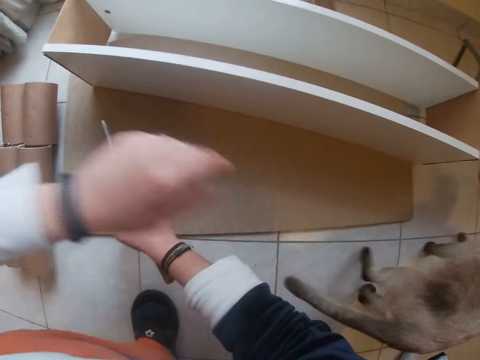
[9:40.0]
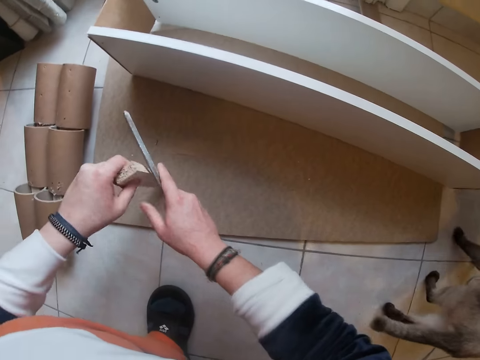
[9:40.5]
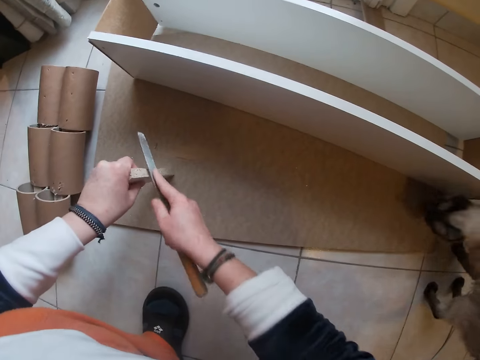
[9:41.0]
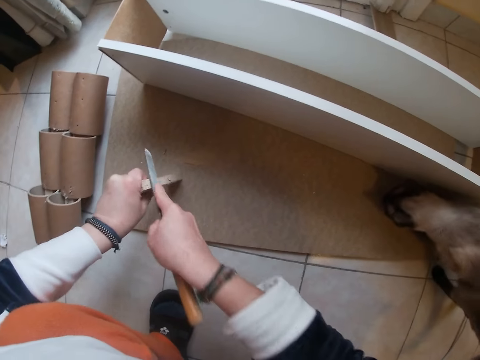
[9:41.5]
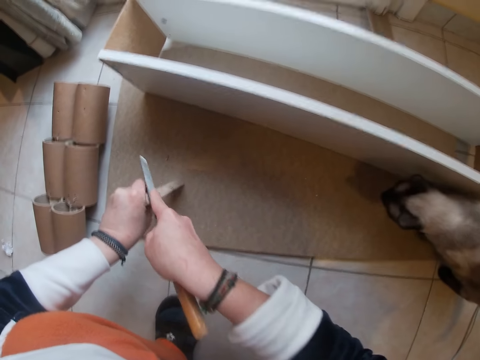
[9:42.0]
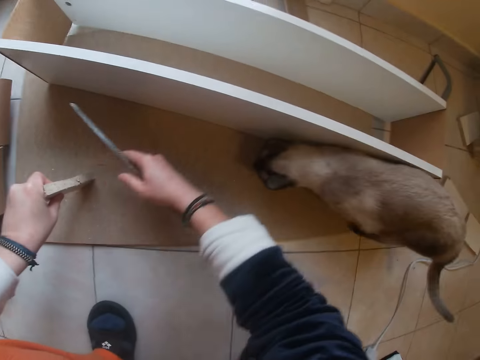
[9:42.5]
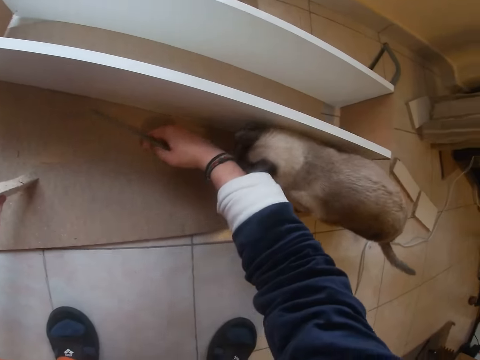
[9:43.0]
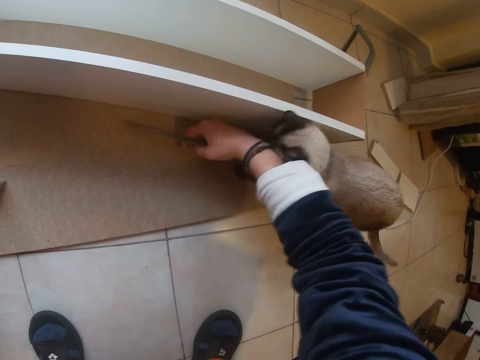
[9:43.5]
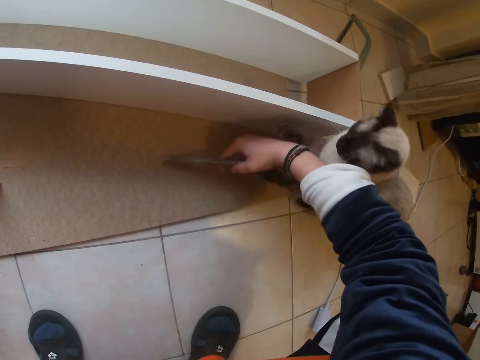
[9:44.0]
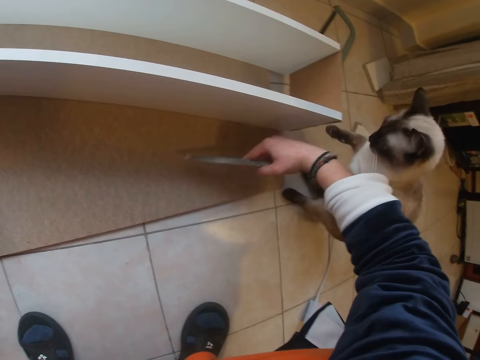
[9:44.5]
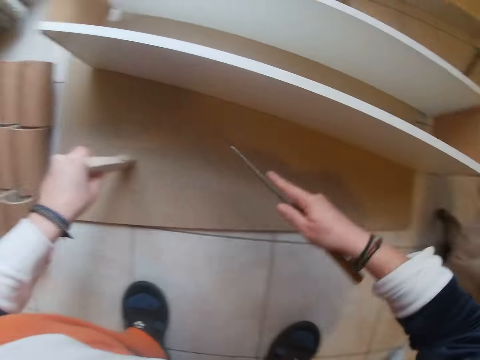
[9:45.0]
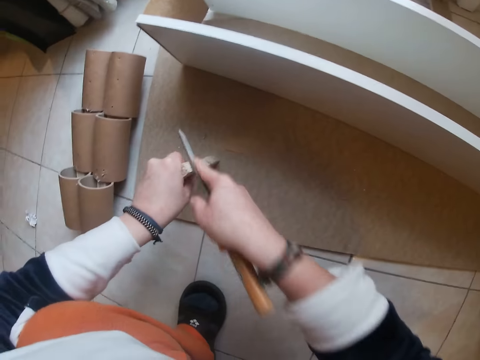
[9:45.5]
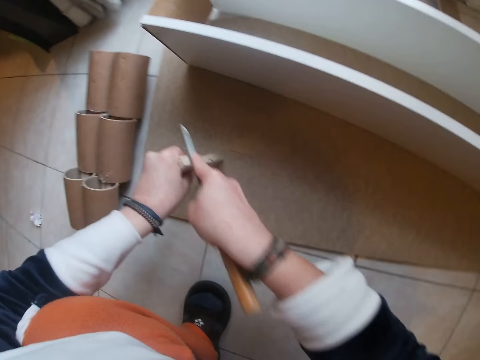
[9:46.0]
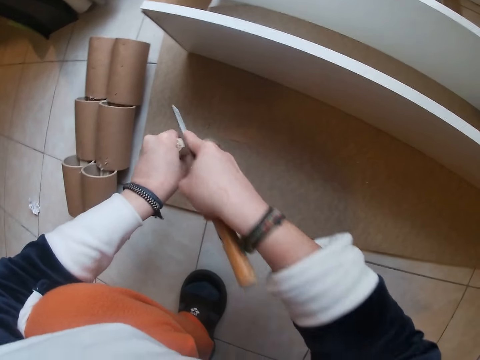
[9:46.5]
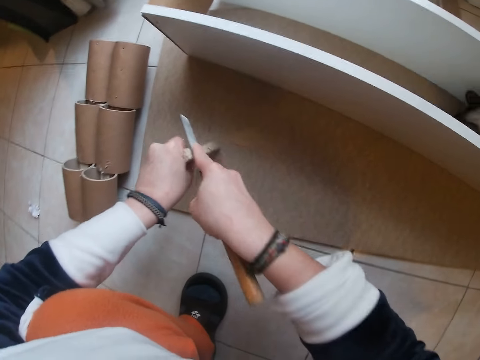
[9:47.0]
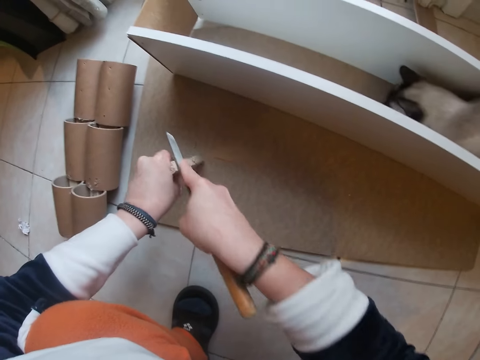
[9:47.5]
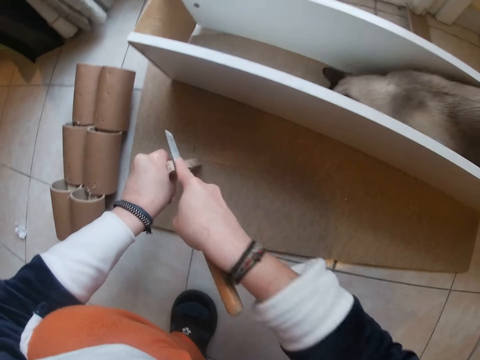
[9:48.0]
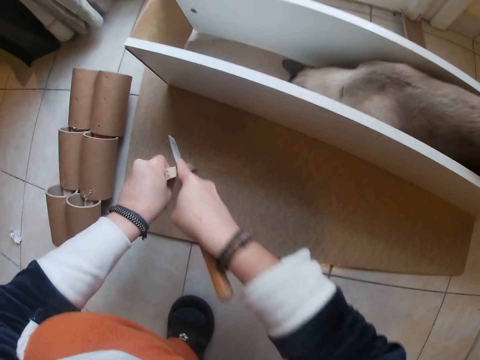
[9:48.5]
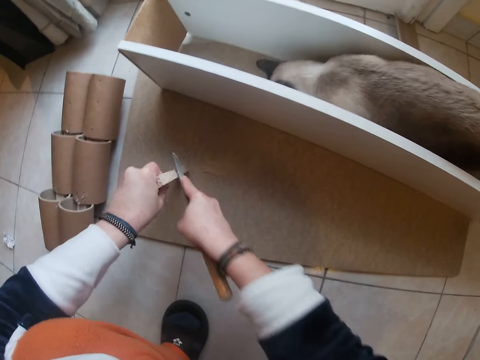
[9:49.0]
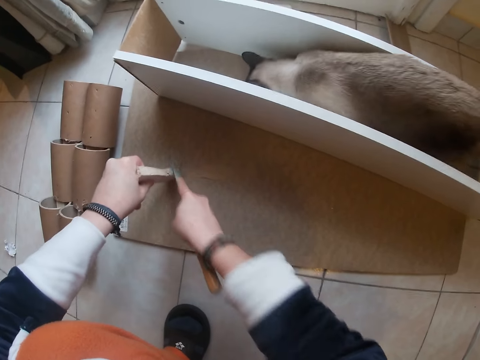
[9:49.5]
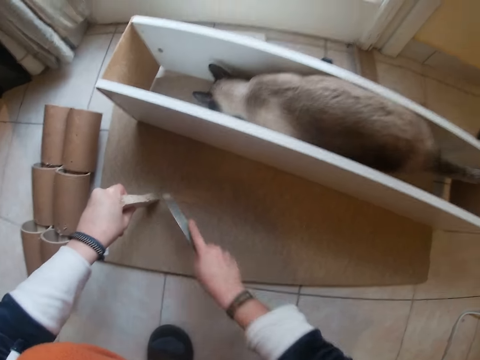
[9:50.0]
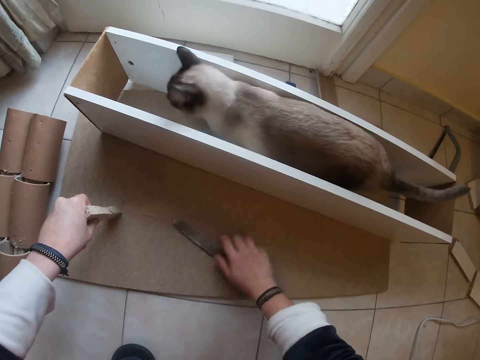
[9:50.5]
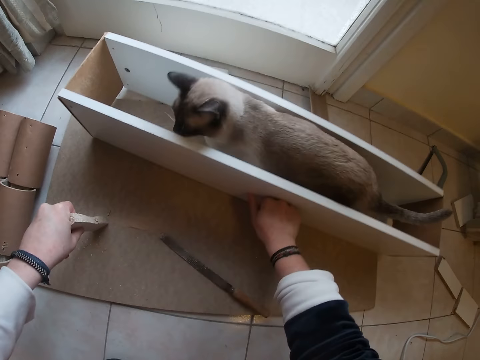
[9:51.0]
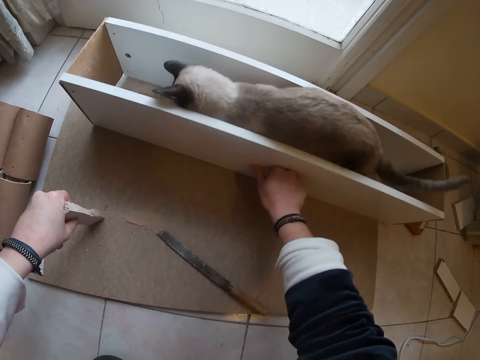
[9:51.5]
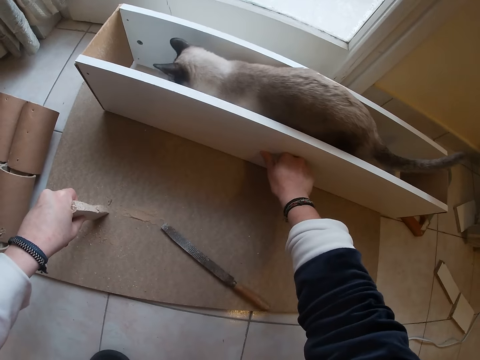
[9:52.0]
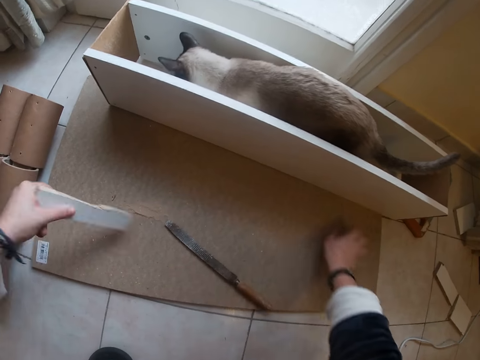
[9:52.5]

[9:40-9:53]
The camera wearer takes the wood with the left hand. He scrapes the straight piece of wood with the chisel or wood filler. He pushes the cat with his right hand and blocks the cat. He scrapes the straight piece of wood with the chisel. He puts the filler on the floor. He pushes a rectangular wooden box on the brown board on the floor with his right hand.

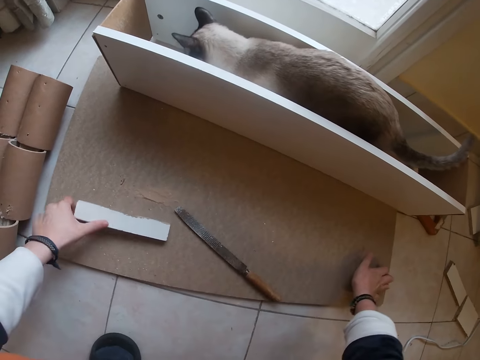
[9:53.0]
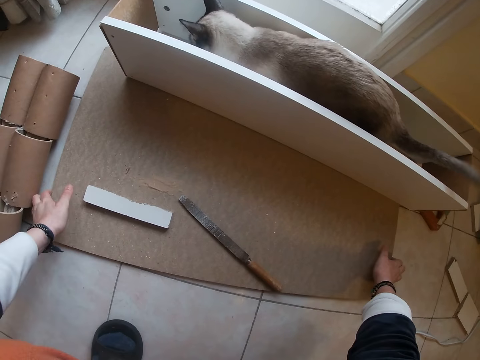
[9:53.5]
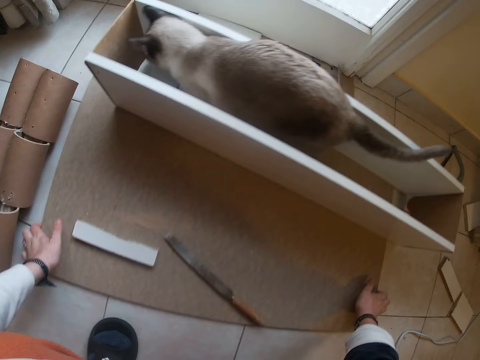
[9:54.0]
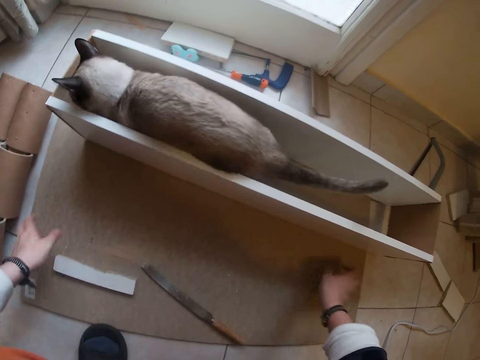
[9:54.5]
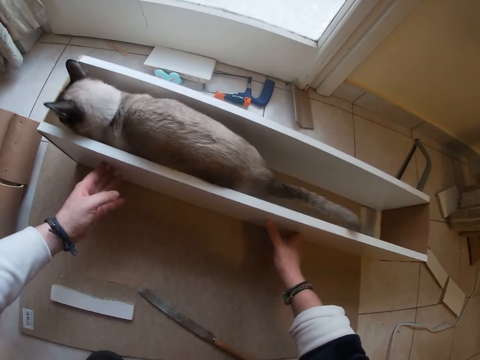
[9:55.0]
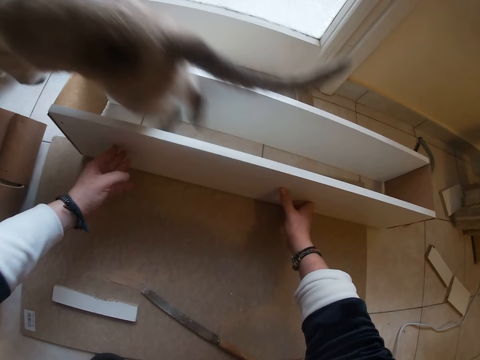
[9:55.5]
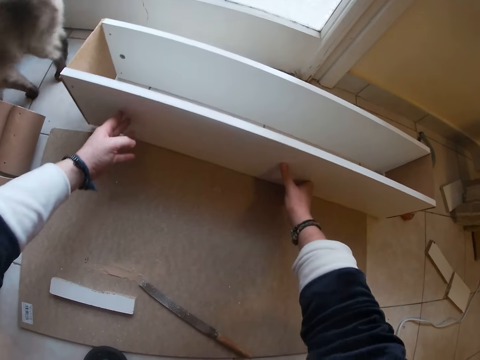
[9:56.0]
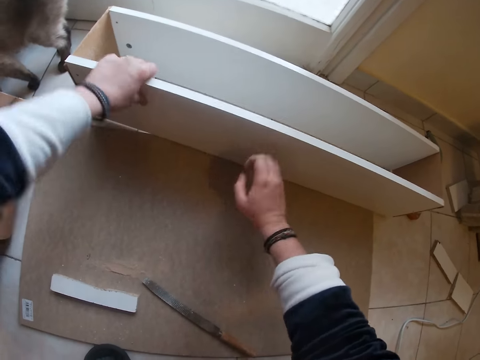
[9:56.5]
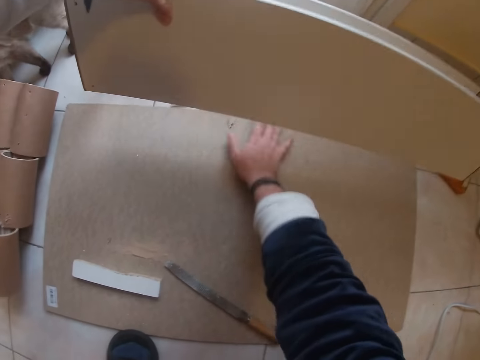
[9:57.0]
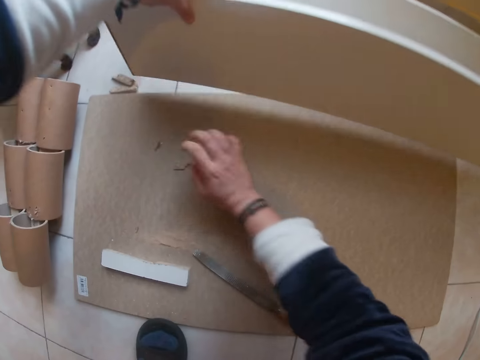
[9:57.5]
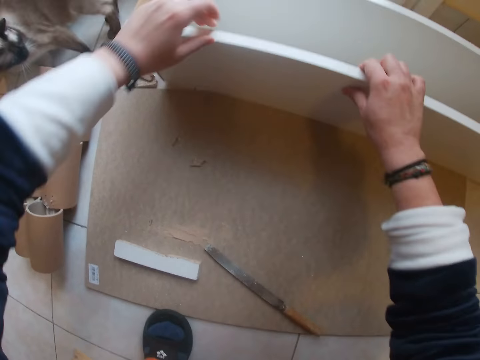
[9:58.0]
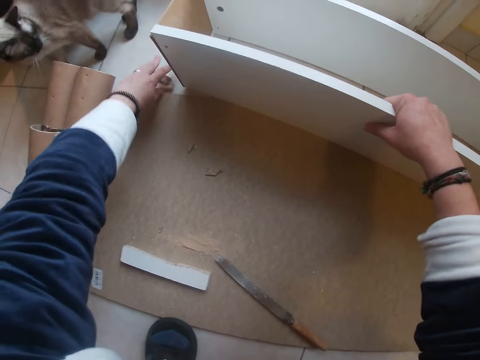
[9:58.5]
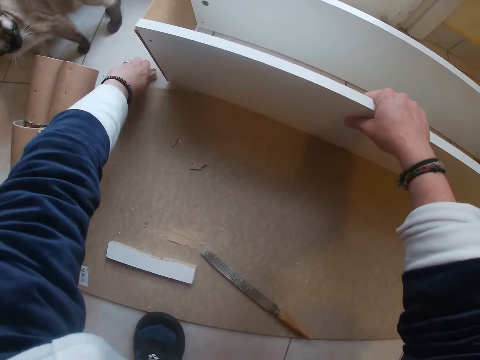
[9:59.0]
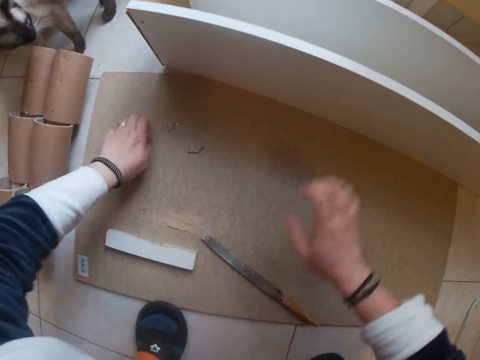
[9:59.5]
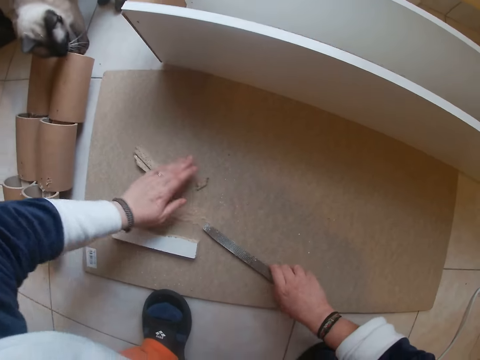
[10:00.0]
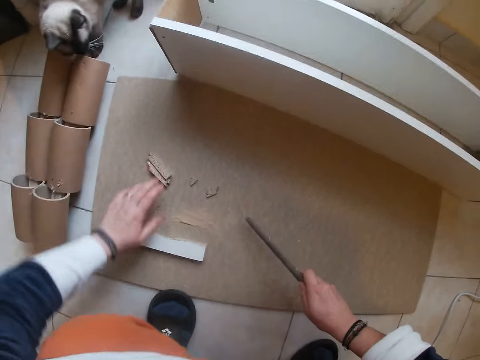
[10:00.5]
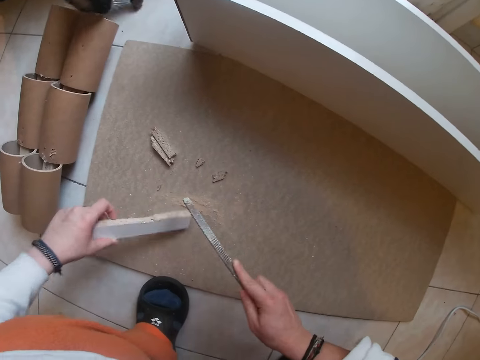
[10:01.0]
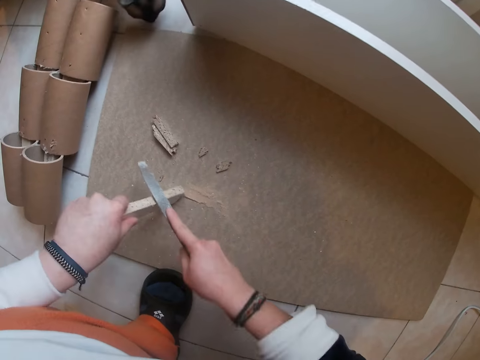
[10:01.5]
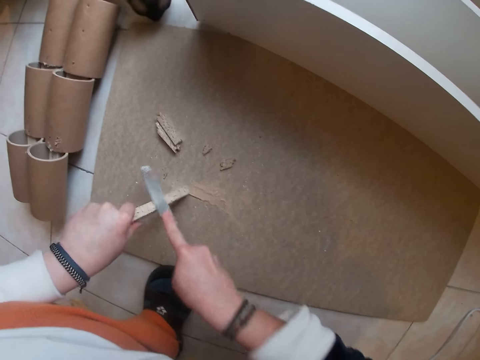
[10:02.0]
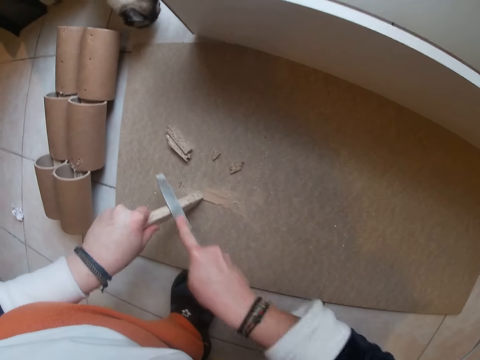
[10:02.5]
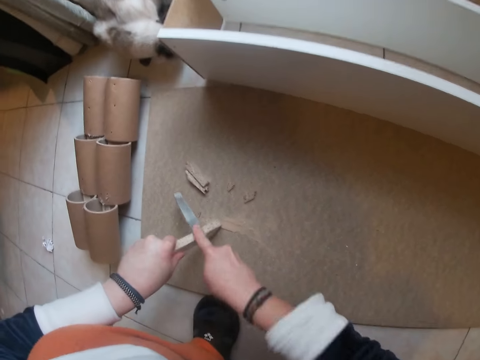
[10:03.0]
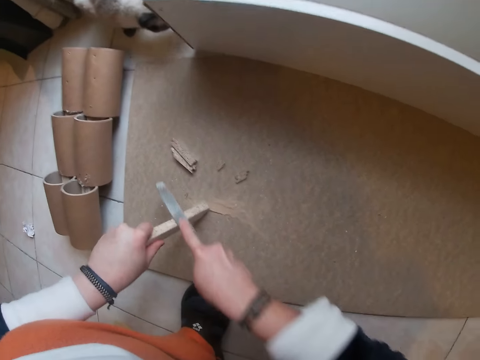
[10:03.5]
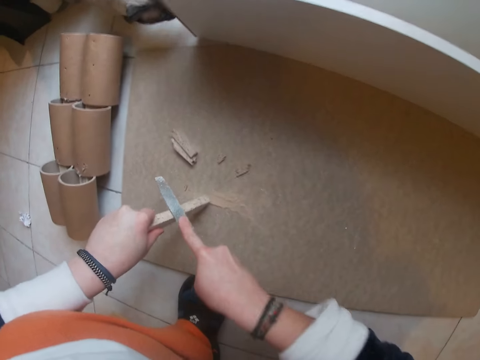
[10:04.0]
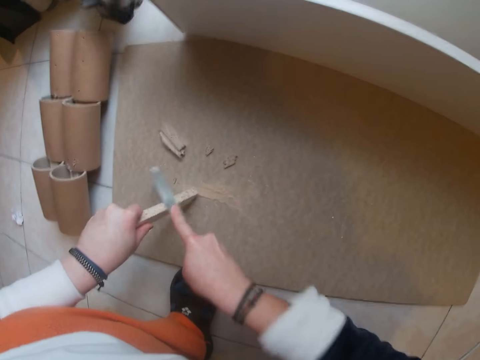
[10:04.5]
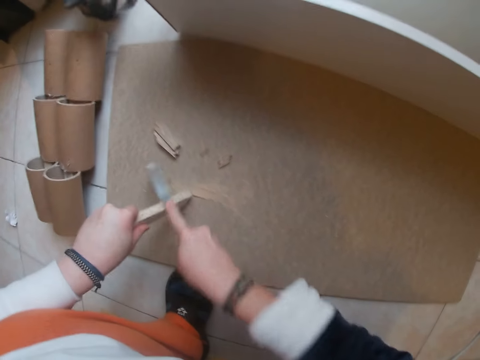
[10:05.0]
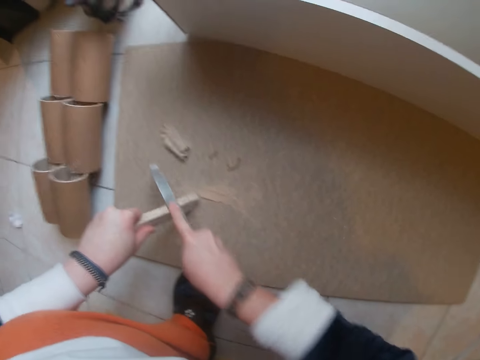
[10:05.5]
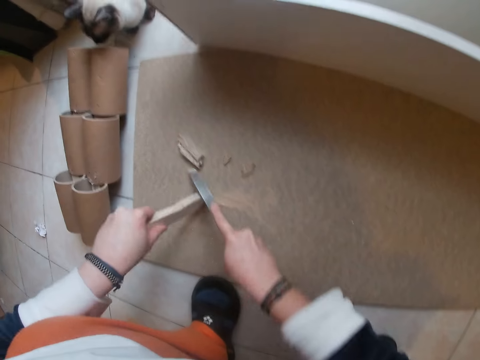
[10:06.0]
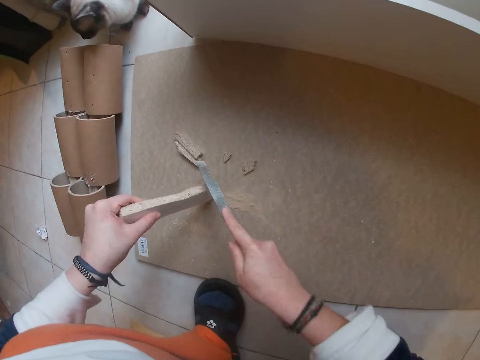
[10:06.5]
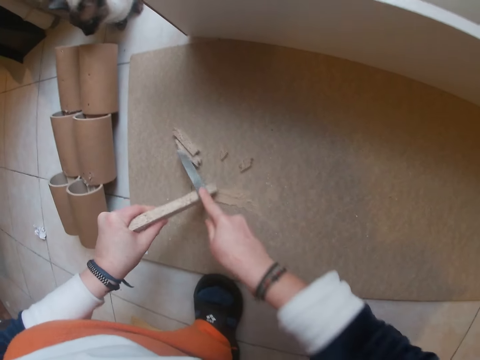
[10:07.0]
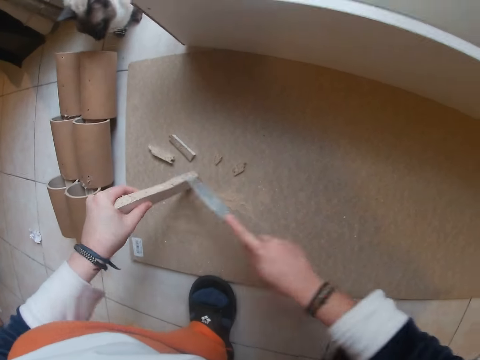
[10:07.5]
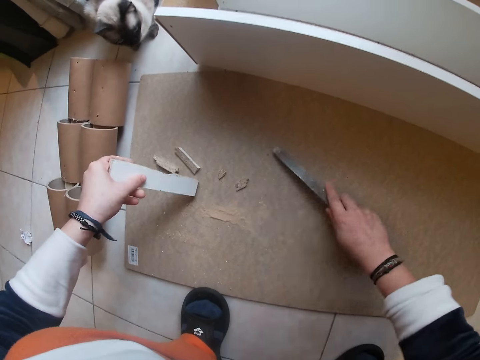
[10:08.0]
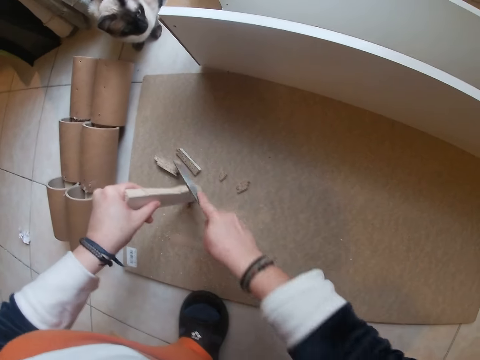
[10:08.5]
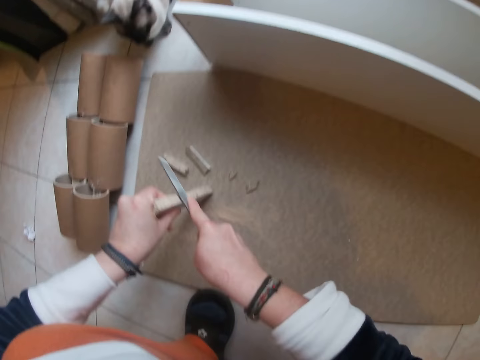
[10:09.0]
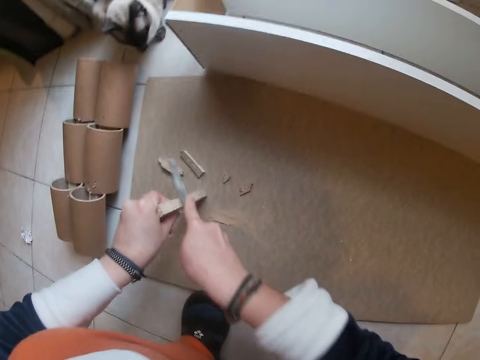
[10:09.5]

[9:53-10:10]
The camera wearer pulls the brown board on the floor with both hands. He pushes the rectangular wooden box with both hands. He raises the rectangular wooden box with his left hand. He sweeps pieces of wood on the brown board with his right hand. He drops the rectangular wooden box with his left hand. He picks up pieces of wood from the floor with his left hand. He places the pieces of wood on the brown board with his left hand. He moves the piece of wood on the brown board with his left hand. He picks up the filler or chisel on the floor. He picks up wood on the board. He scrapes the straight piece of wood with the chisel.
